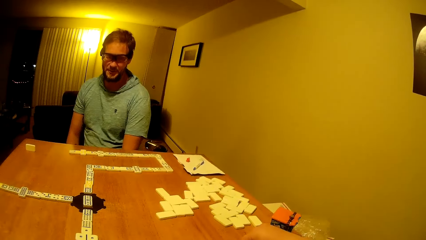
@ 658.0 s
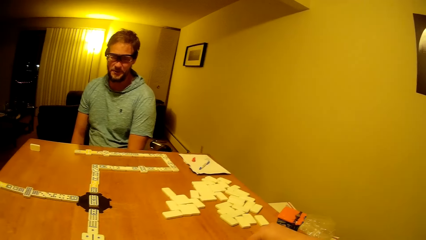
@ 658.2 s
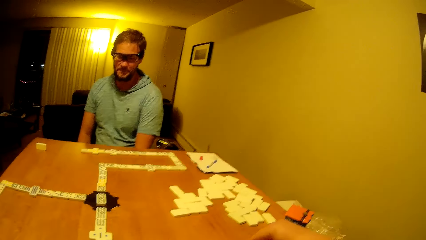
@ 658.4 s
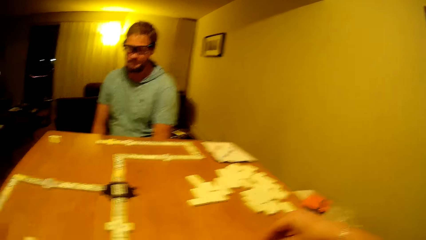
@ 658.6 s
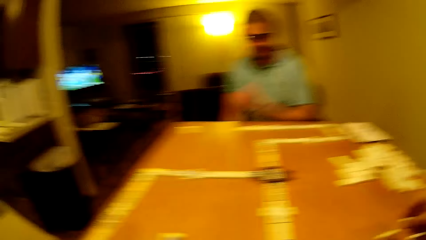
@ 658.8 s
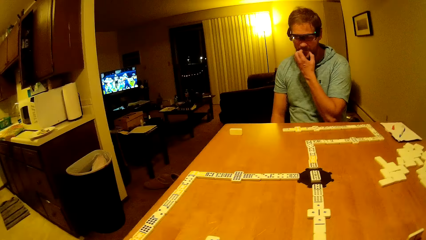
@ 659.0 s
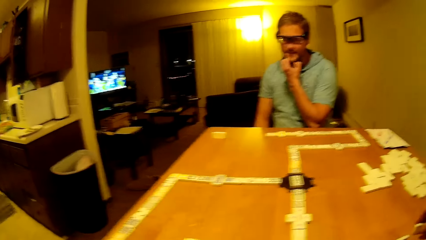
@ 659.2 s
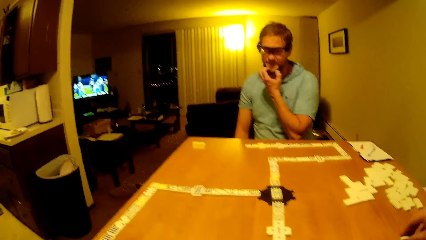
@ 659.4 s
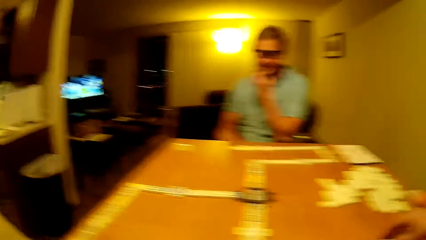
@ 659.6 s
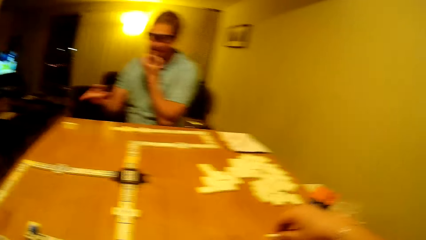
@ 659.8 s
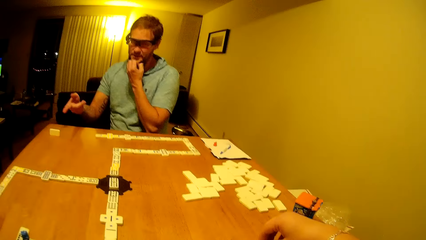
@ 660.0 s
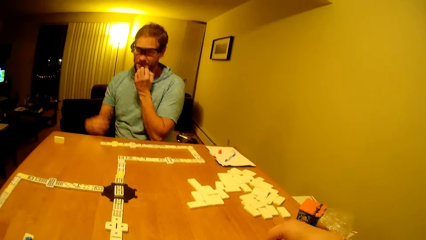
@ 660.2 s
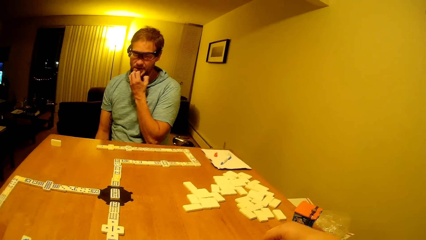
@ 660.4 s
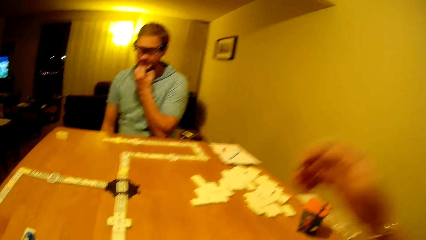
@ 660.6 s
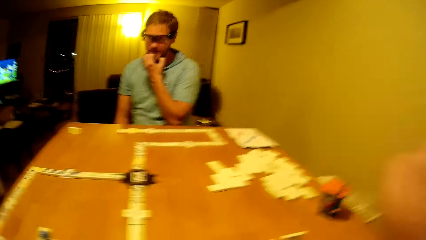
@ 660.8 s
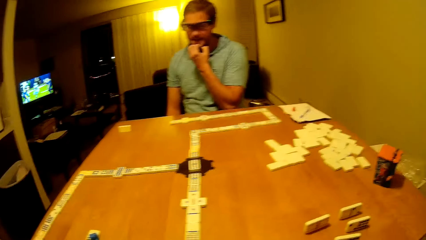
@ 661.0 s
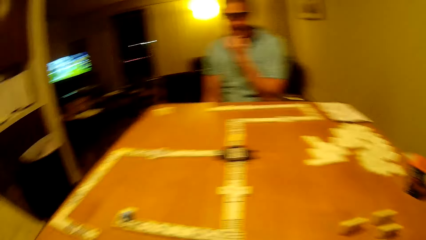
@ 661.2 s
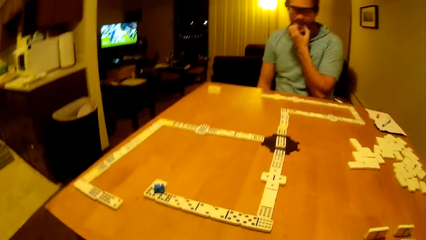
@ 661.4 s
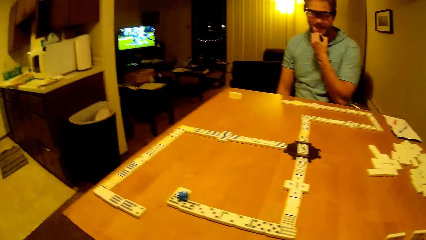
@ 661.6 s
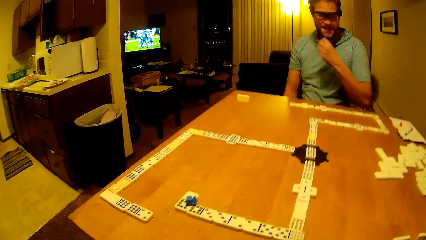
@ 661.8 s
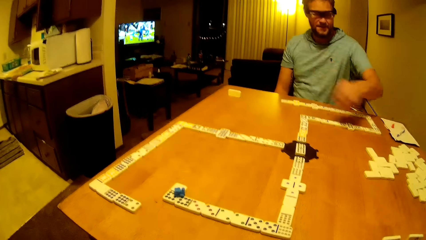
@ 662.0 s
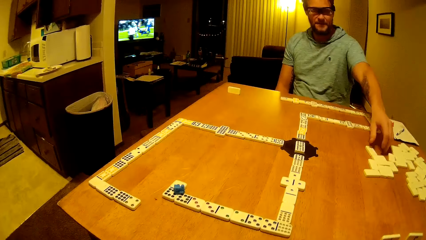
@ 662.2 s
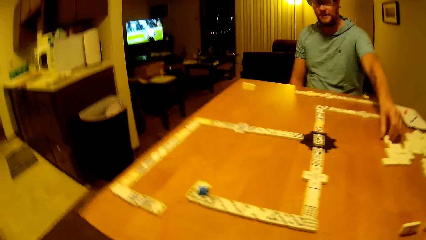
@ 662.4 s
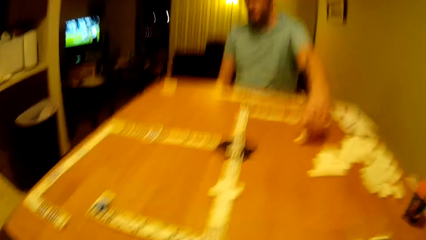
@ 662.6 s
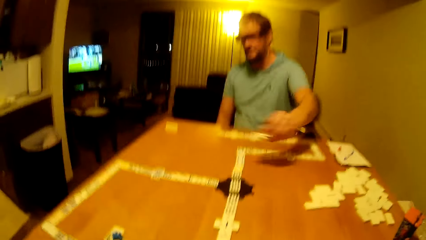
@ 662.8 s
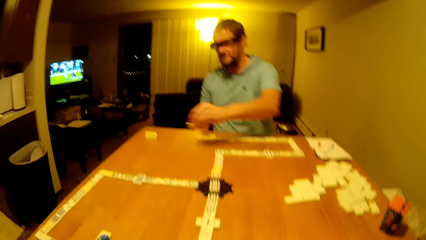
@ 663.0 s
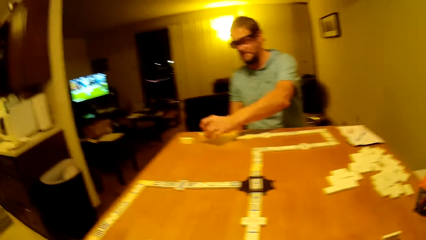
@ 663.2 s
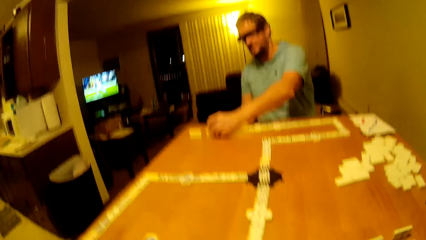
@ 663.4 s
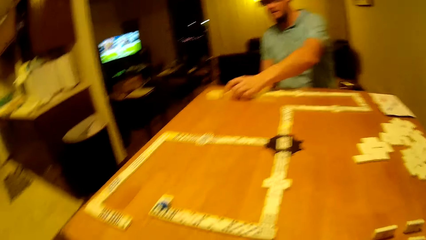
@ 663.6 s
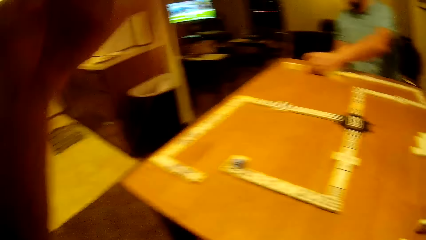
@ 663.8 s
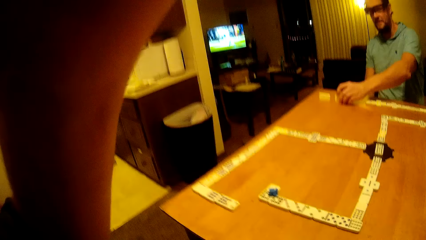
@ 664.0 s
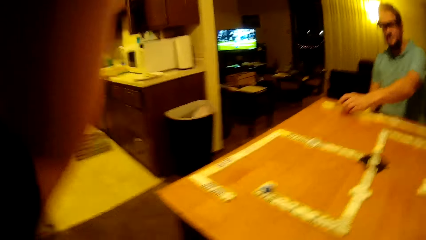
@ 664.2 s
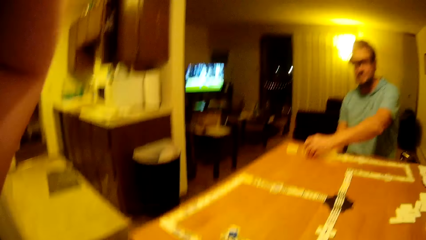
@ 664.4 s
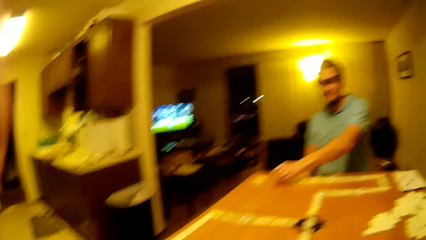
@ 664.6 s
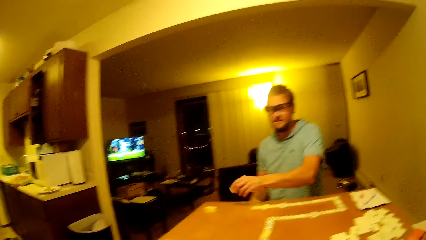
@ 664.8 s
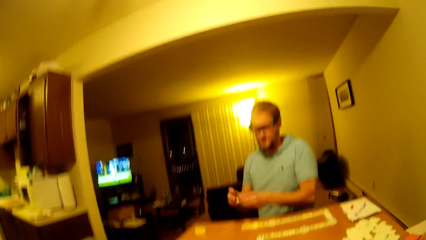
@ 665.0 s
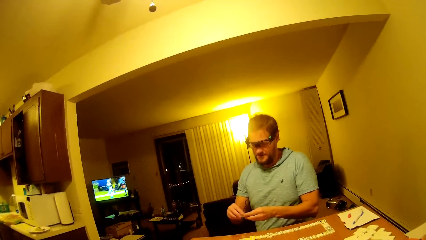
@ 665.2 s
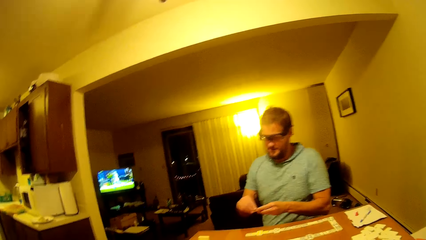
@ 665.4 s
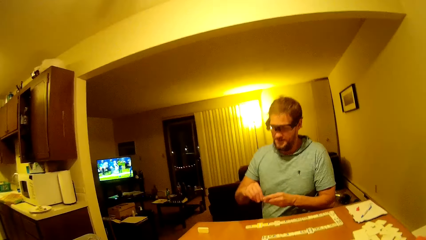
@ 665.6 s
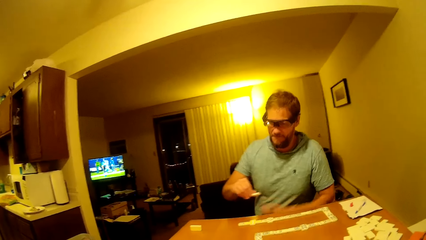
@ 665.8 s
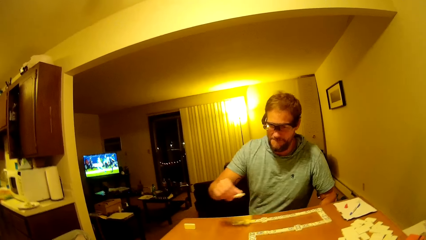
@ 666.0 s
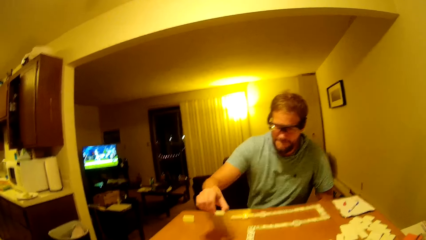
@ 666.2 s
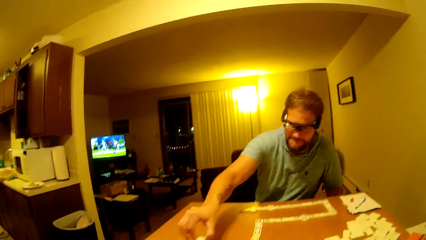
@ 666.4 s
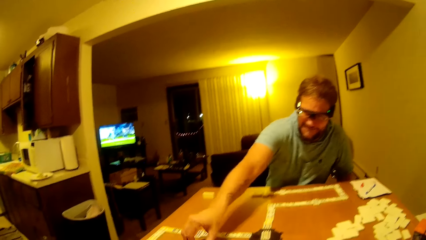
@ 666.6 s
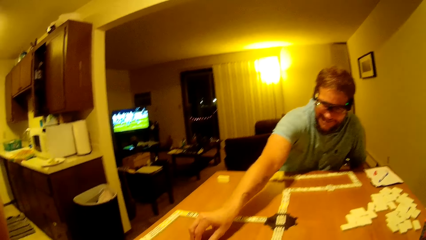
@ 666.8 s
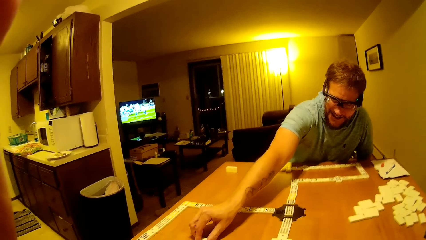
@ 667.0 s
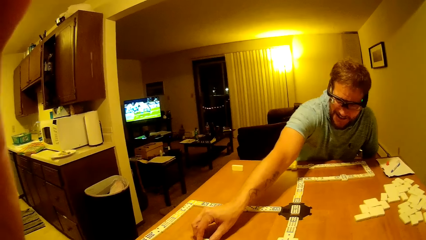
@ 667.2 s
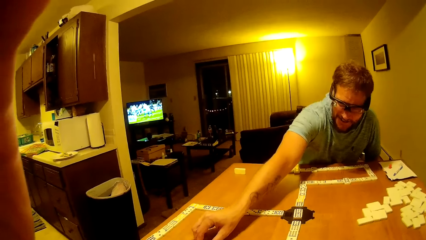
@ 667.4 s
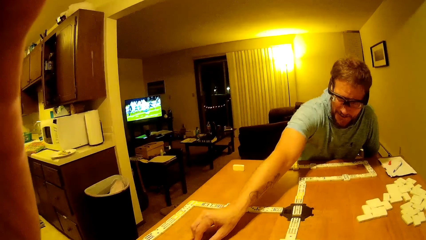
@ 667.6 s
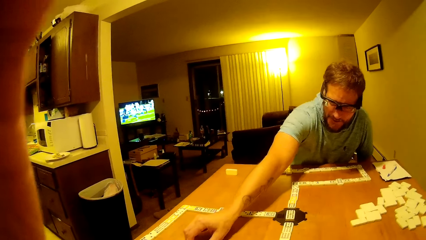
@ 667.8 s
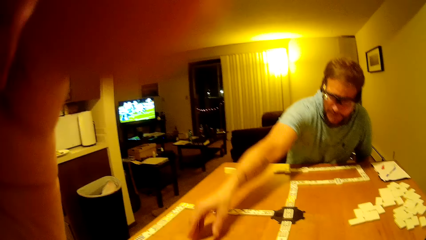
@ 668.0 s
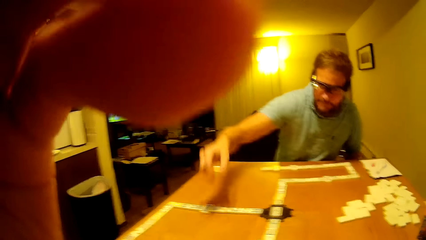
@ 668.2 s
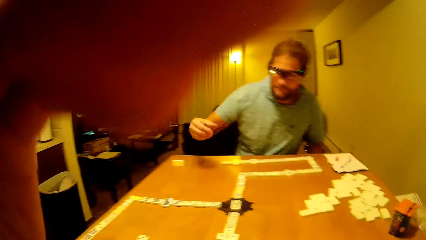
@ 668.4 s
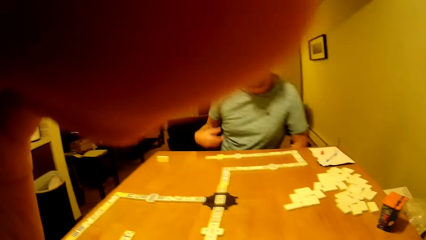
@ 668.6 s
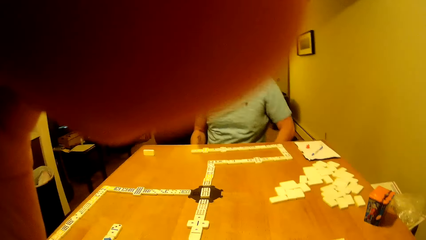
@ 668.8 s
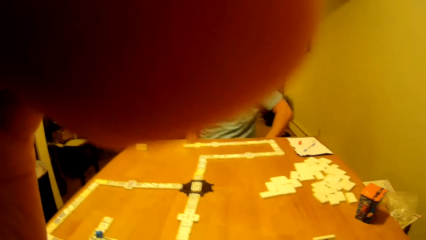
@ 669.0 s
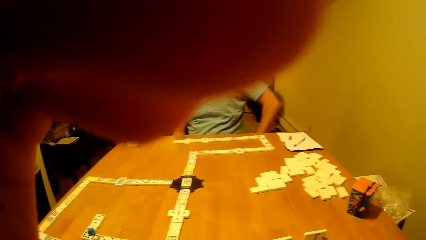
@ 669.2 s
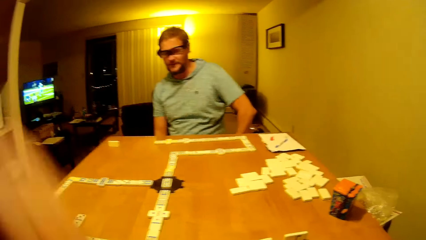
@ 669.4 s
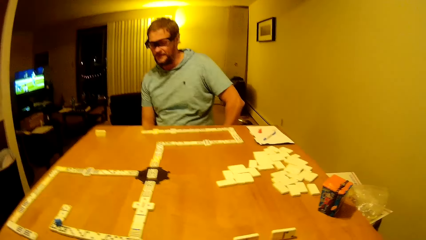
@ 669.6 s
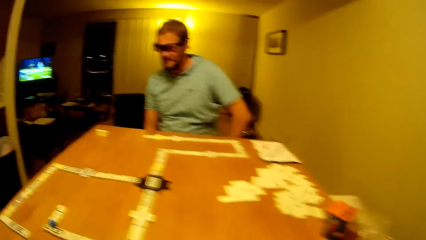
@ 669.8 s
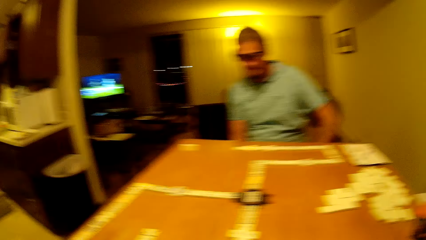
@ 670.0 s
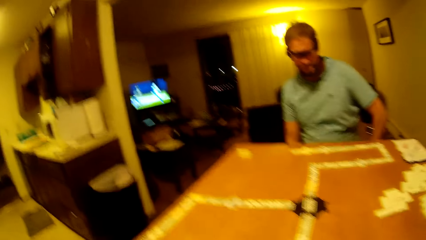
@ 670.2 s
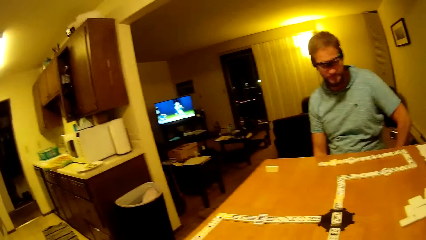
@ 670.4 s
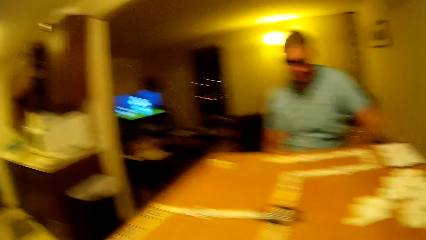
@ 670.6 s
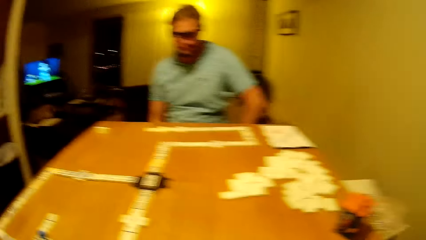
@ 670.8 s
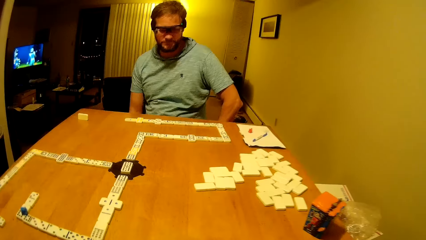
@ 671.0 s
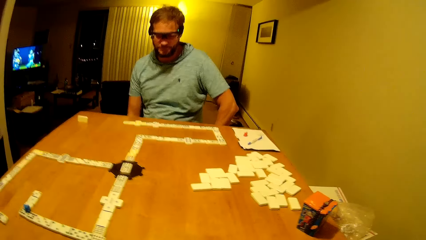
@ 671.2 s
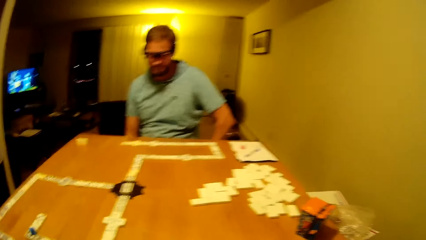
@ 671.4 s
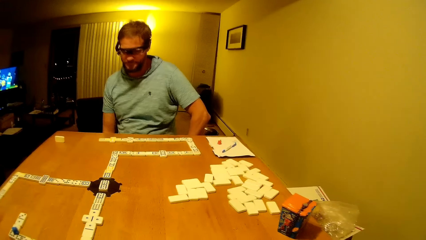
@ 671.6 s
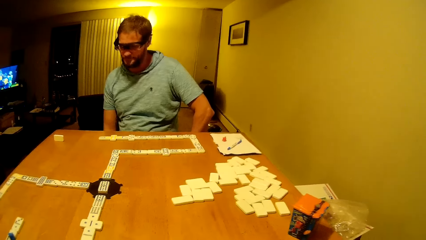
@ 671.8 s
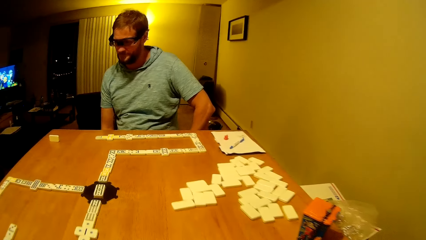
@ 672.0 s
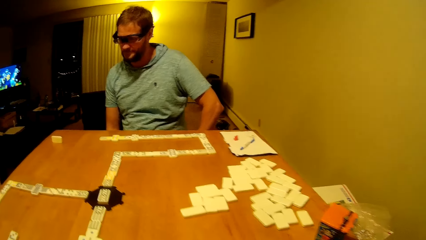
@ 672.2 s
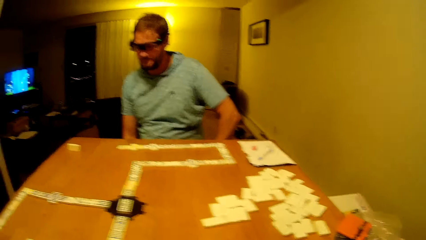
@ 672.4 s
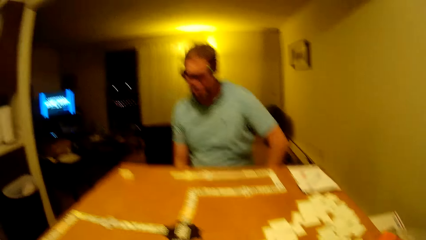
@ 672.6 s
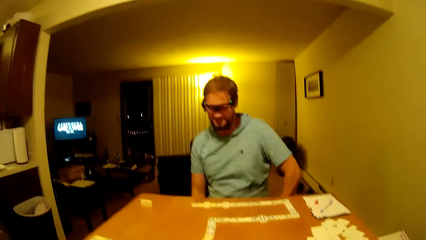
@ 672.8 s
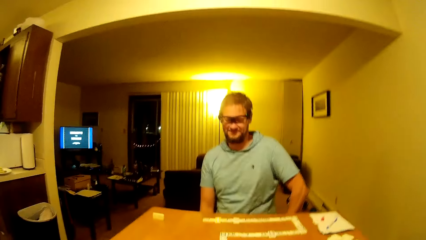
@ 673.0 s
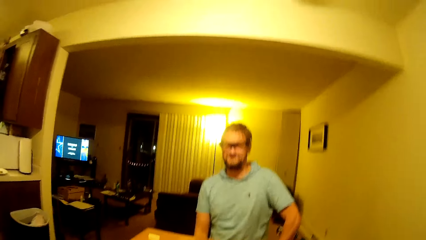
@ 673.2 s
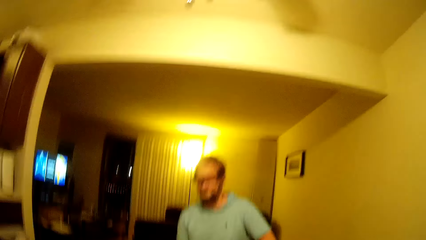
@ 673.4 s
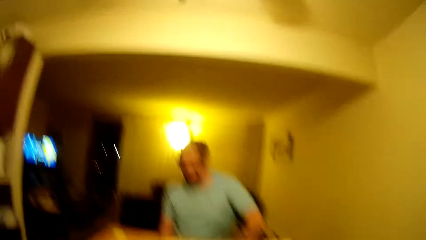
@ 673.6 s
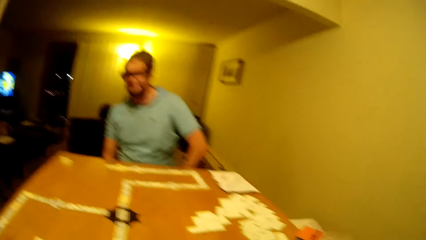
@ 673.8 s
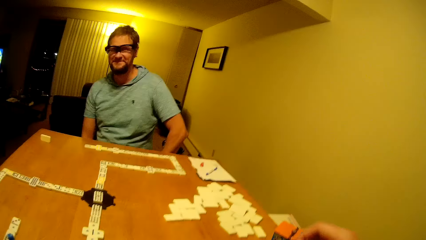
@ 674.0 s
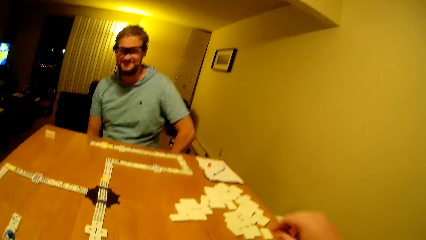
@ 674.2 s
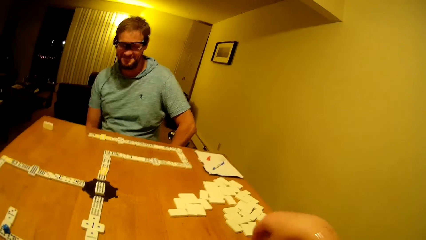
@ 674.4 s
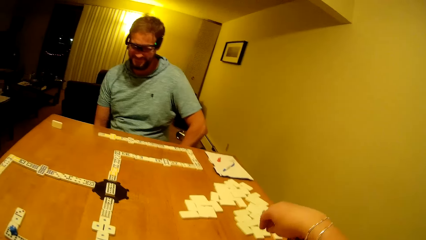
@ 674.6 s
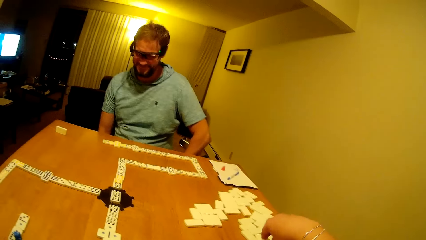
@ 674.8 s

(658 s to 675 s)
The camera wearer picks up the dice. A man places a domino piece to continue the game. The man scratches the beard. The camera wearer moves the right hand. The man picks a domino piece from the table. The camera wearer places the domino piece on the table. The man places the dice on the table. The camera wearer stands up. The man places a domino piece on the table to continue the game. The camera wearer adjusts the camera and holds the camera. The man puts the hands down. The camera wearer looks around.
